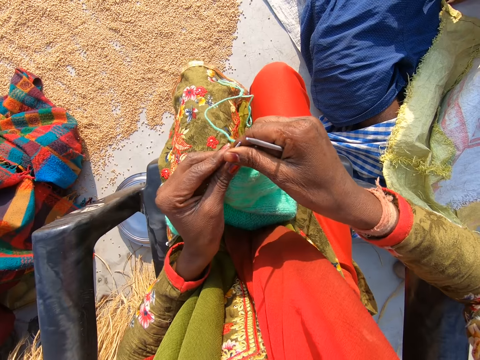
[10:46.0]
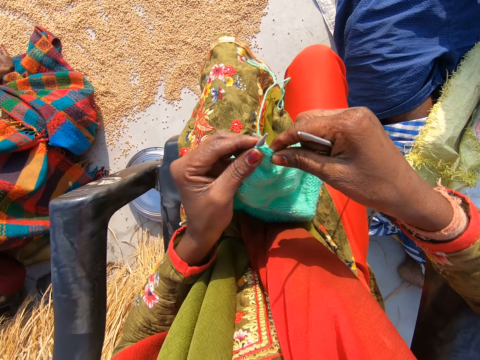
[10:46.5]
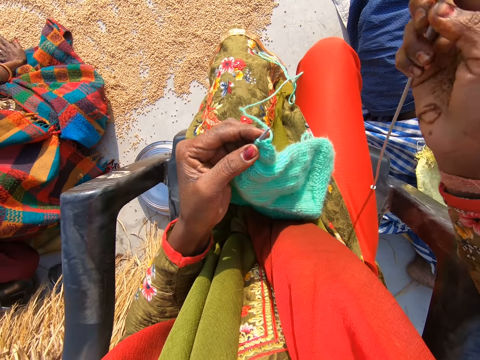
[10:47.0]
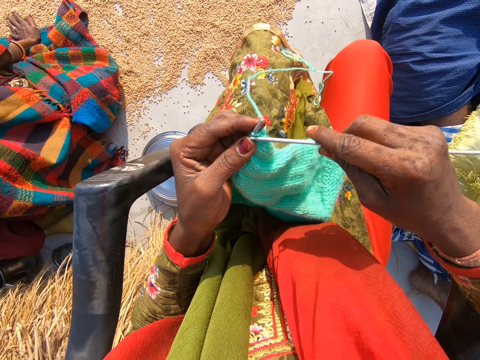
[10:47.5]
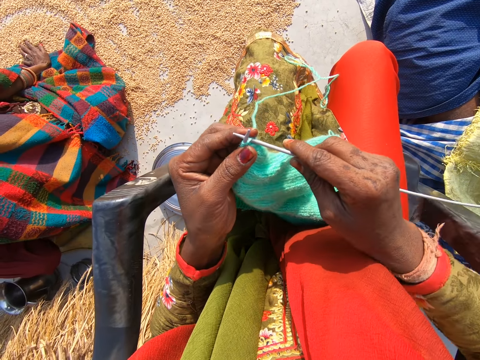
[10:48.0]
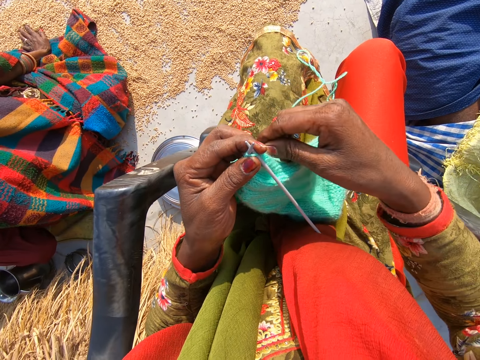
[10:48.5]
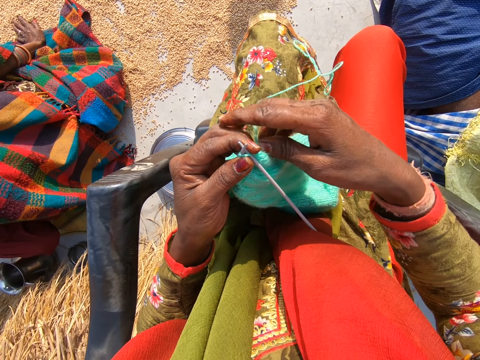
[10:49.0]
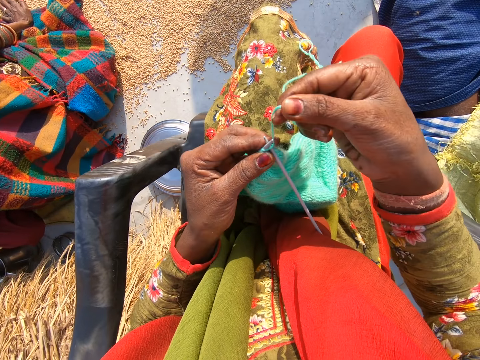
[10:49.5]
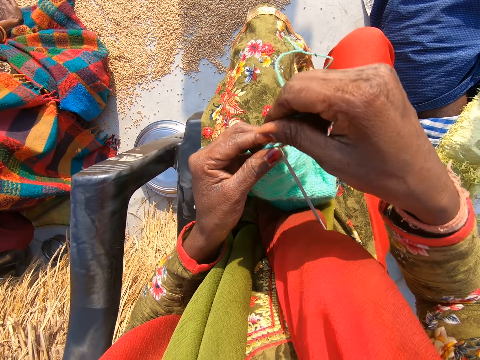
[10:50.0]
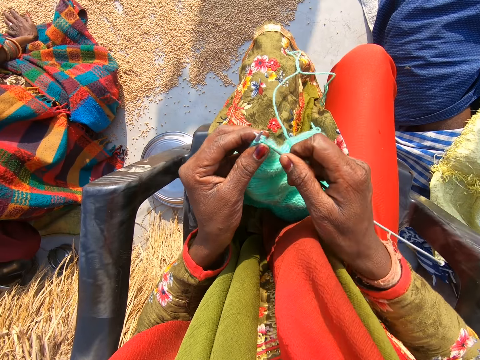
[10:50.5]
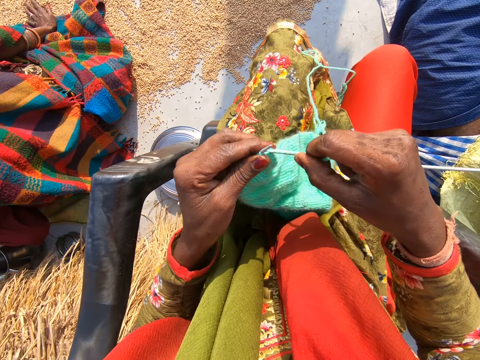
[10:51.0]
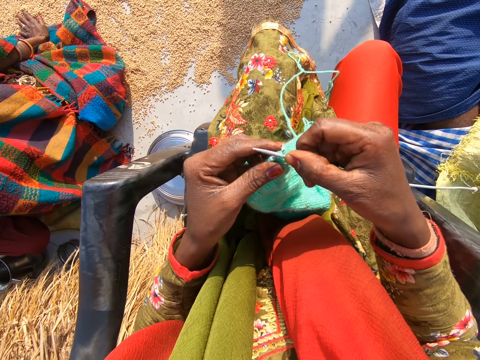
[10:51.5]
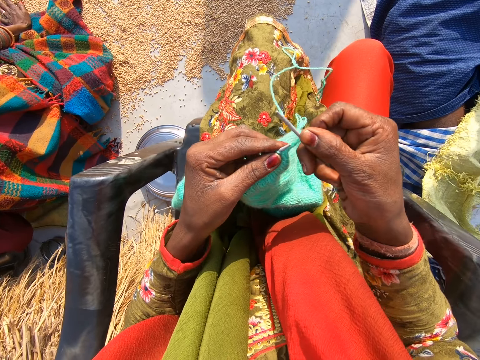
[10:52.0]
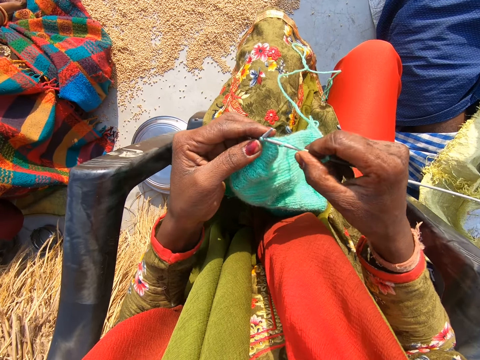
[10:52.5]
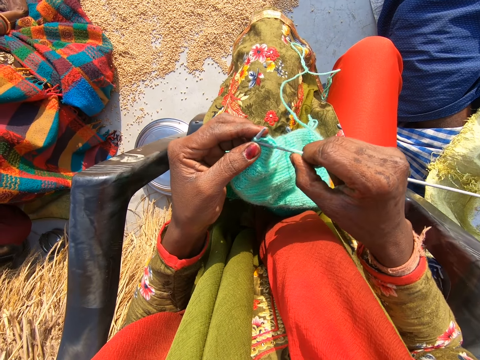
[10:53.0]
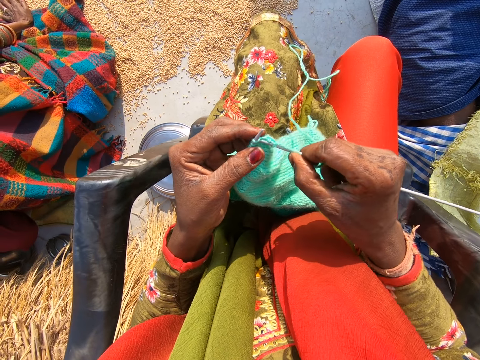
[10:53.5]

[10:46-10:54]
The camera wearer knits the cloth with the wool and the needles.

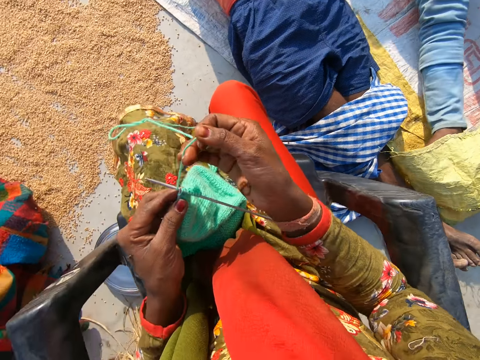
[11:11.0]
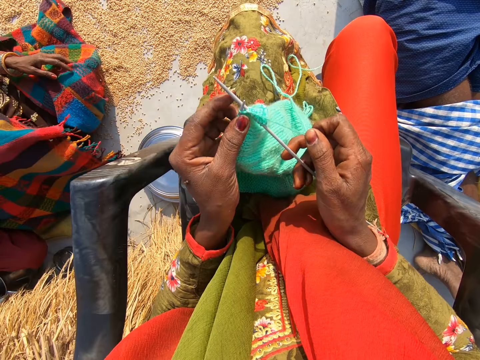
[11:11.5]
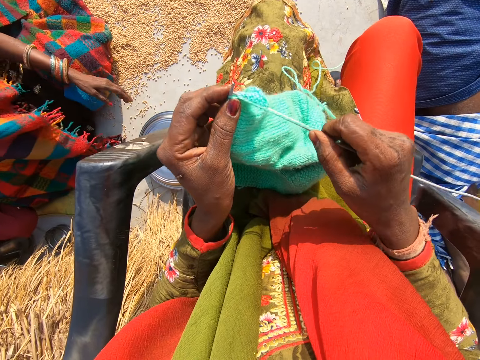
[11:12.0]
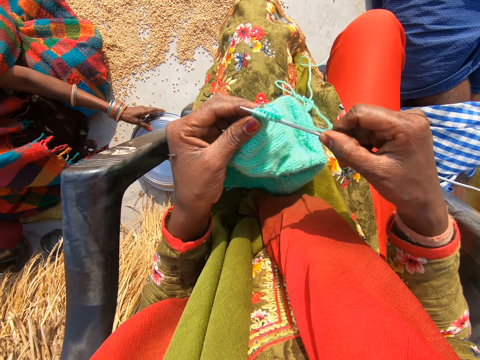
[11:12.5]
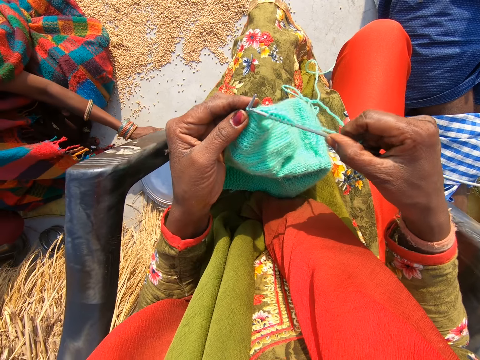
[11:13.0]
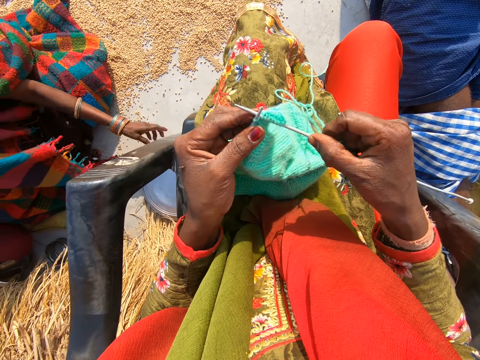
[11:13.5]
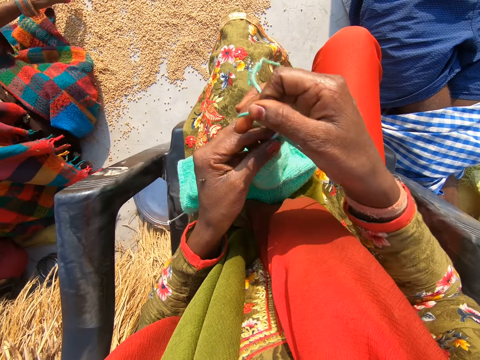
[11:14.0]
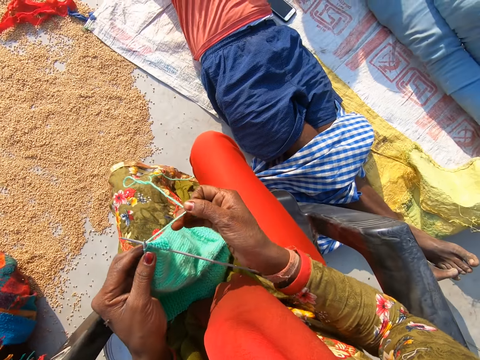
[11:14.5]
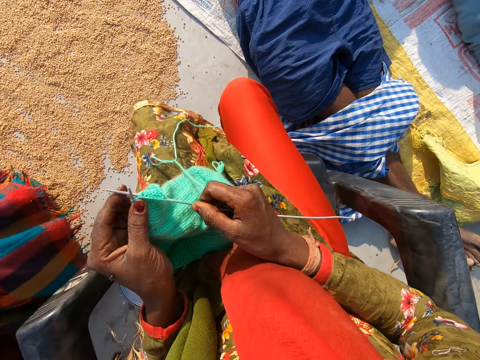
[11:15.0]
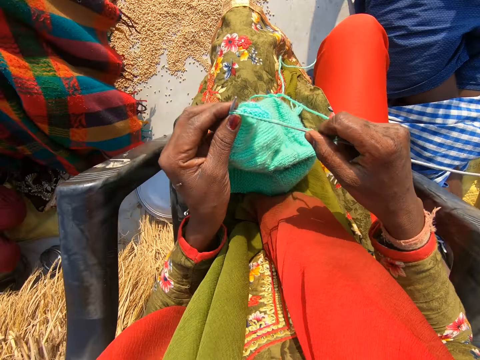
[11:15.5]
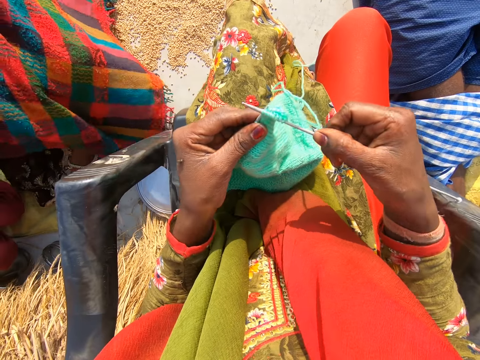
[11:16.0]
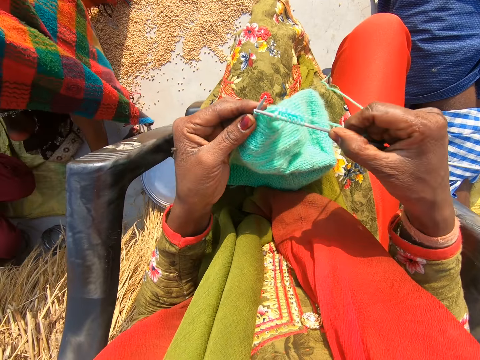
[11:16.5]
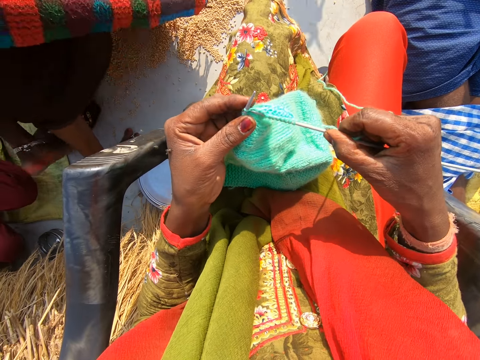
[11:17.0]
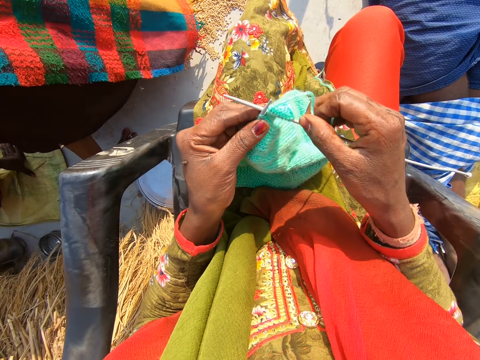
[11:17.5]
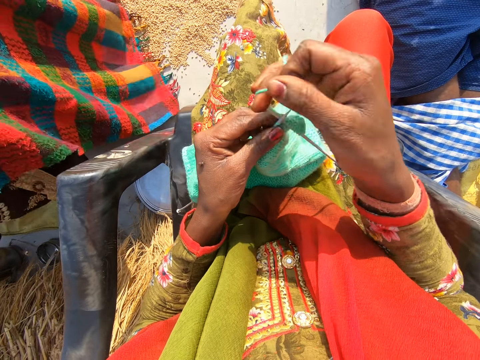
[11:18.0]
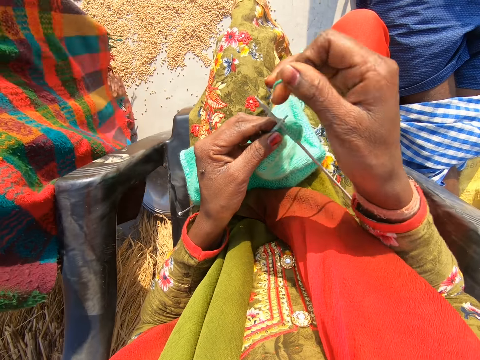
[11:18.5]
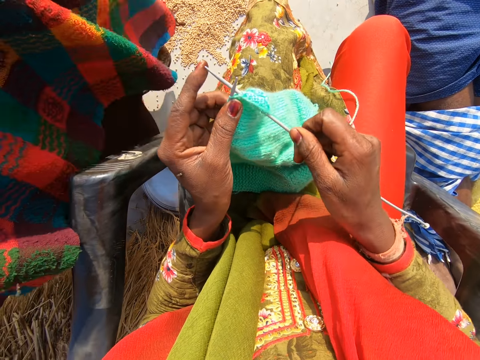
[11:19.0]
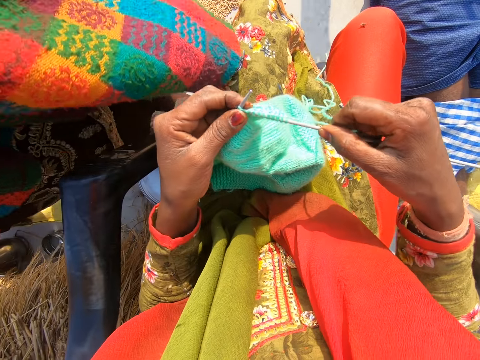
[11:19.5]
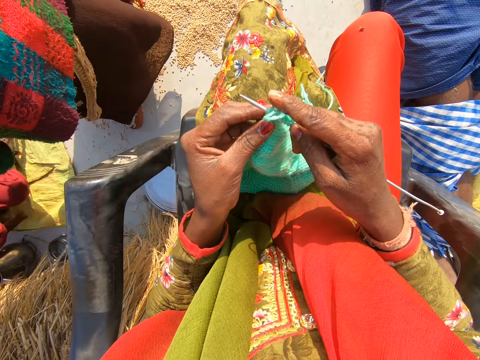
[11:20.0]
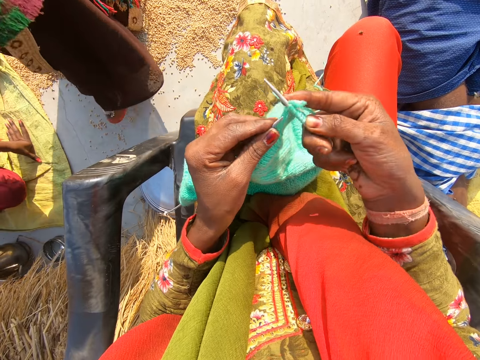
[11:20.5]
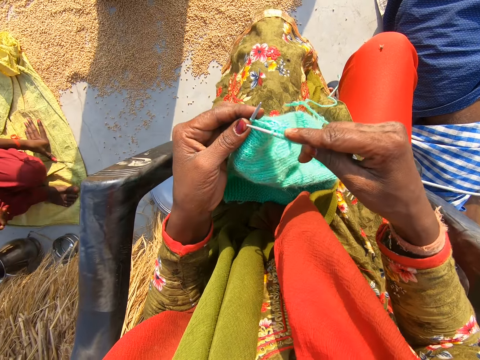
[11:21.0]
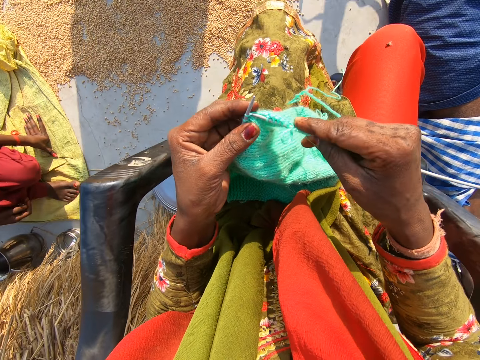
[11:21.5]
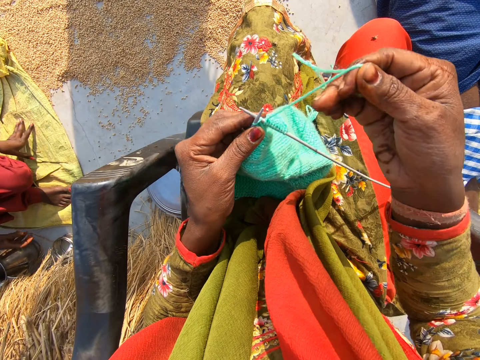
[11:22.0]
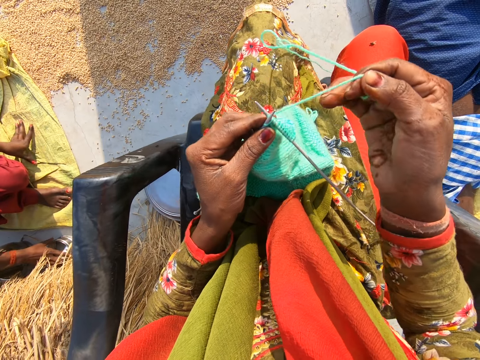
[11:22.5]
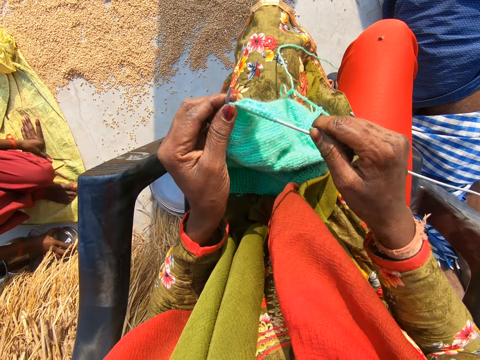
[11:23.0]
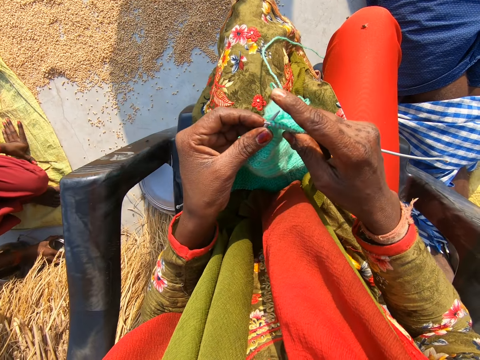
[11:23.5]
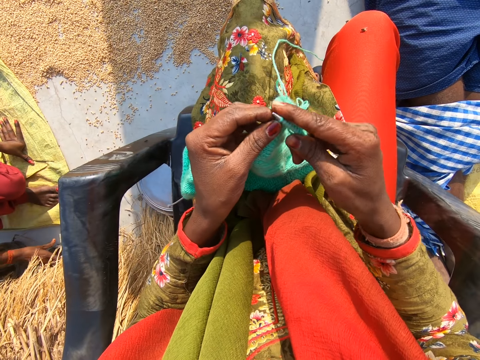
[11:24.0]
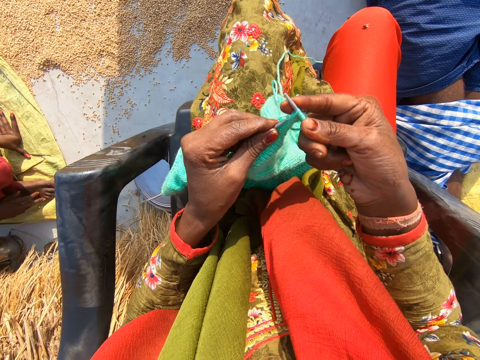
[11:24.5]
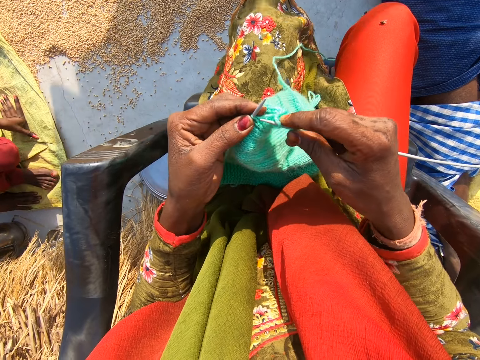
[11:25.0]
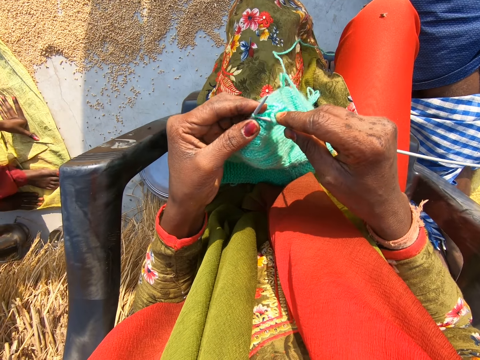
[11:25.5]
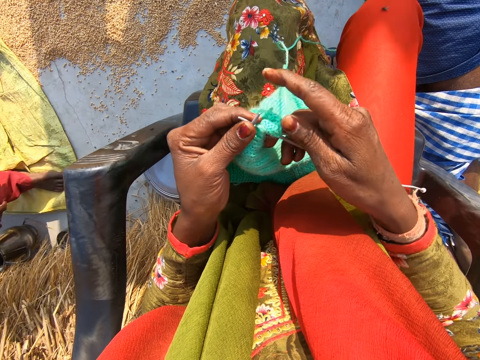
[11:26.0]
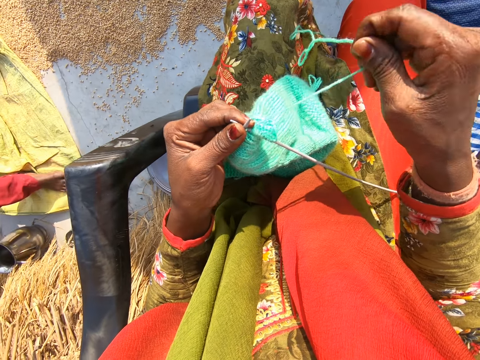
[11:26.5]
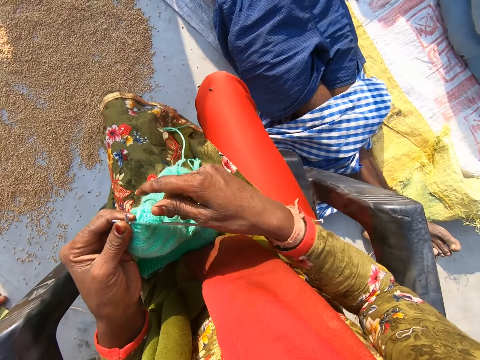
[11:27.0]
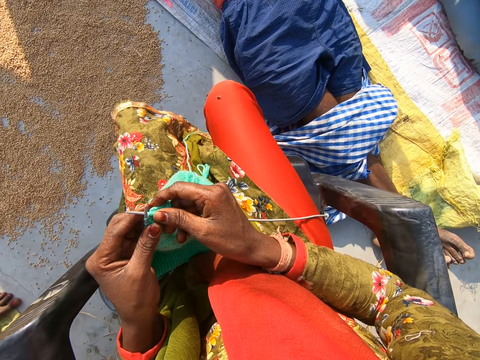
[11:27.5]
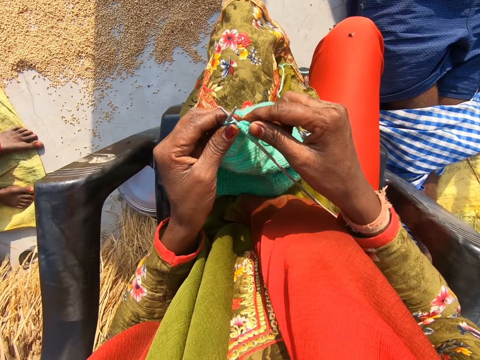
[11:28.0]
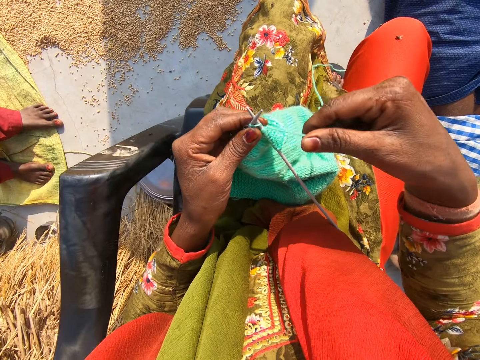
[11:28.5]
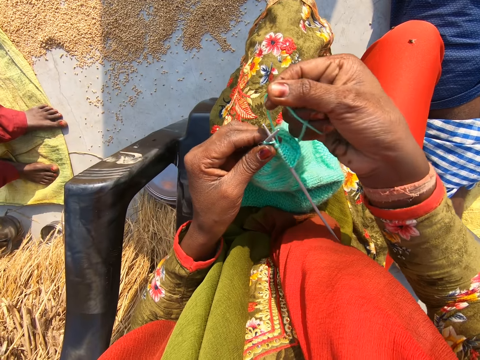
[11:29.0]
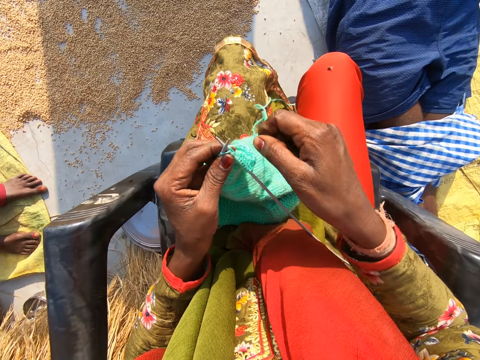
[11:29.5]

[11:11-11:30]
A woman moves a plate on the floor with her left hand. A man lies down on the floor. The woman stands up from the floor and walks a bit. Another man sits on the floor. The other man moves a bowl on the floor with his right hand. The other man stands up from the floor.
